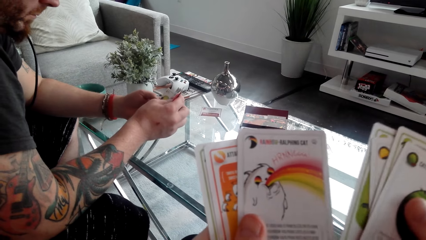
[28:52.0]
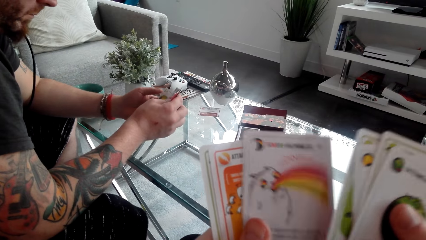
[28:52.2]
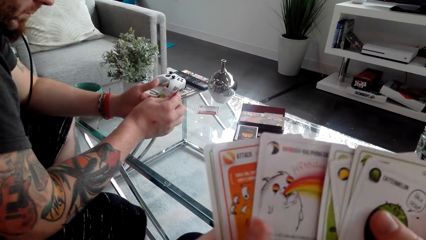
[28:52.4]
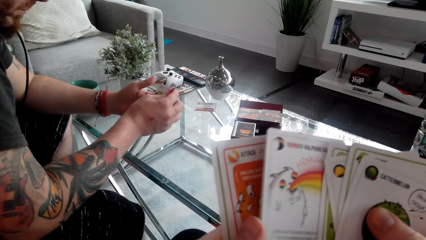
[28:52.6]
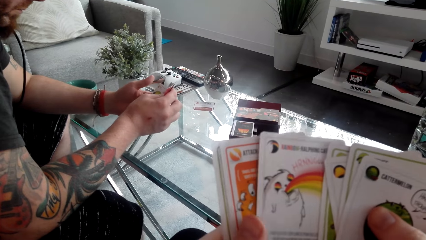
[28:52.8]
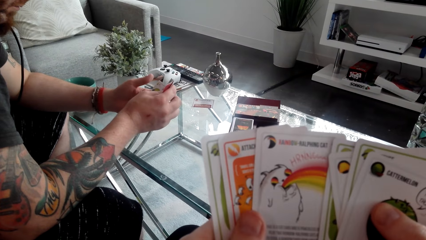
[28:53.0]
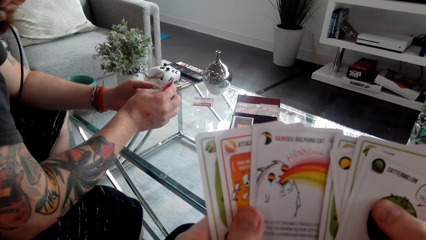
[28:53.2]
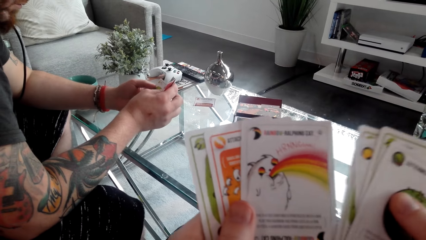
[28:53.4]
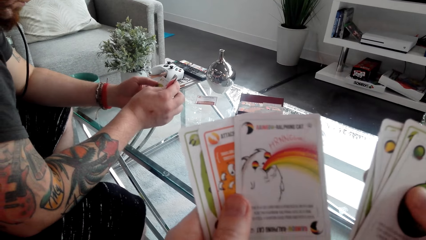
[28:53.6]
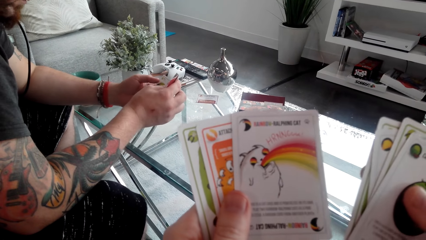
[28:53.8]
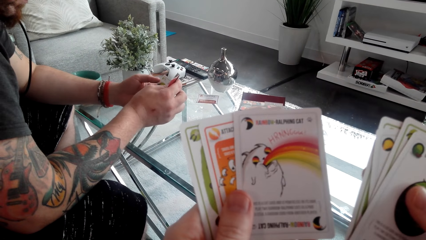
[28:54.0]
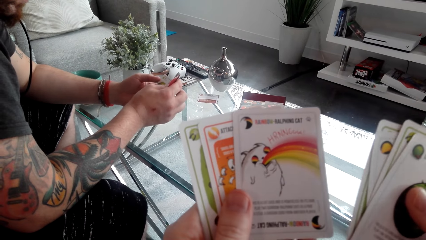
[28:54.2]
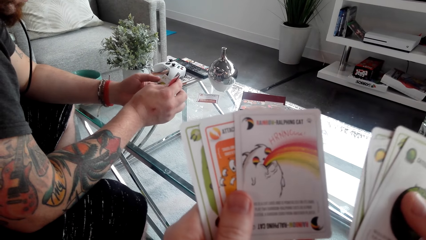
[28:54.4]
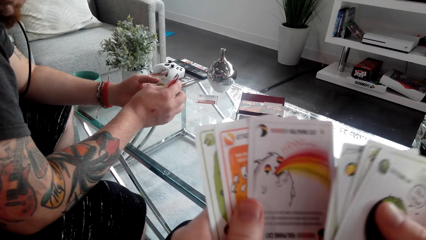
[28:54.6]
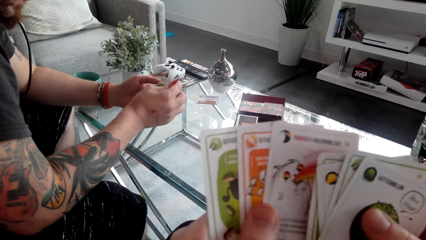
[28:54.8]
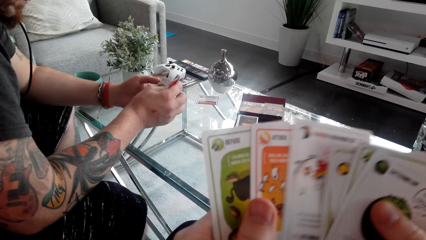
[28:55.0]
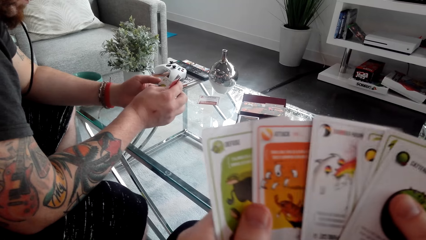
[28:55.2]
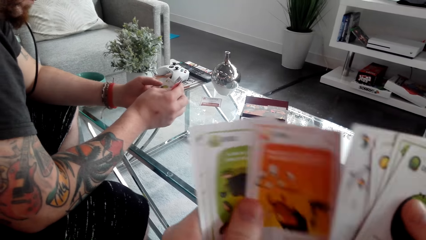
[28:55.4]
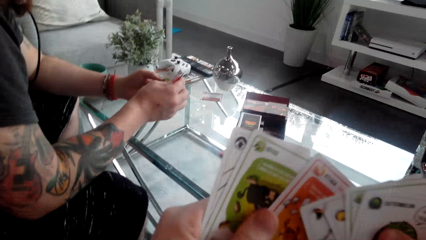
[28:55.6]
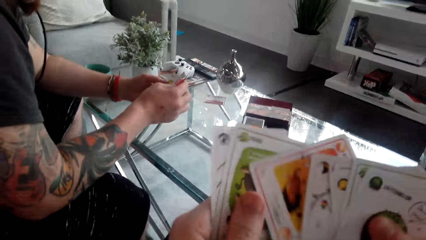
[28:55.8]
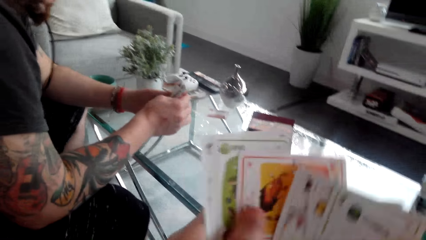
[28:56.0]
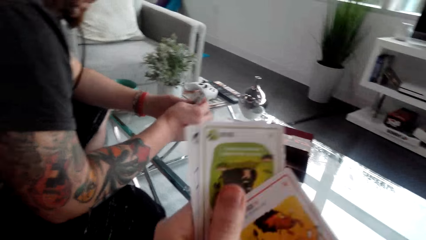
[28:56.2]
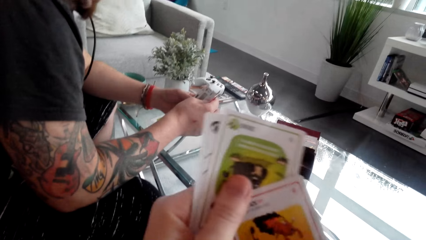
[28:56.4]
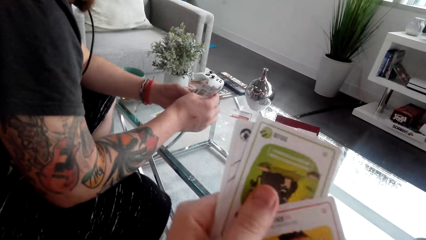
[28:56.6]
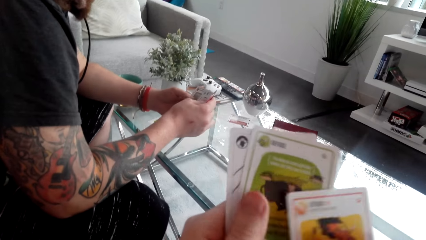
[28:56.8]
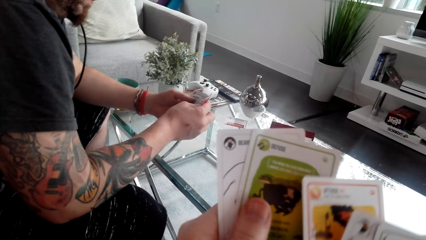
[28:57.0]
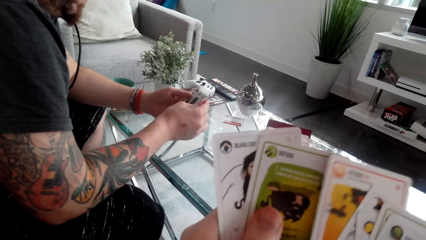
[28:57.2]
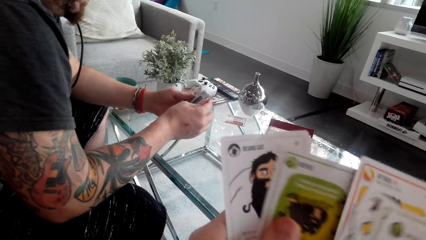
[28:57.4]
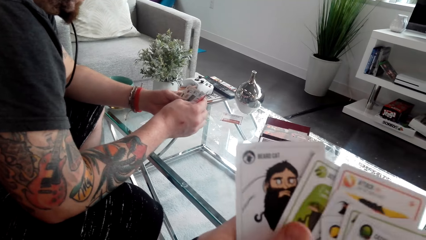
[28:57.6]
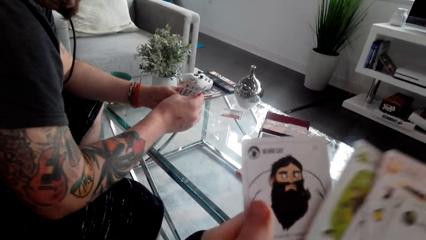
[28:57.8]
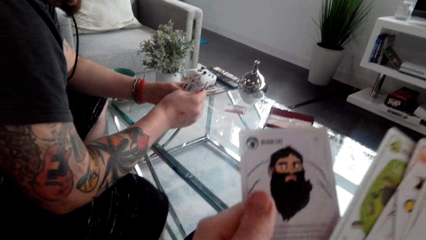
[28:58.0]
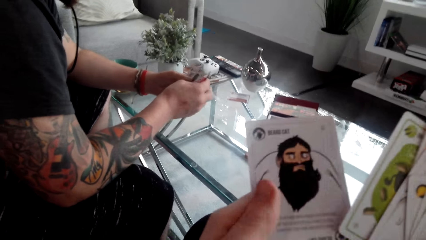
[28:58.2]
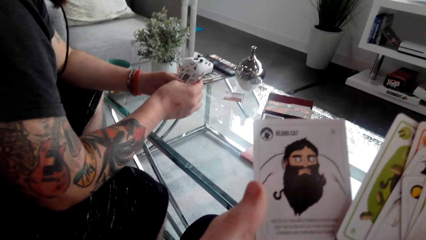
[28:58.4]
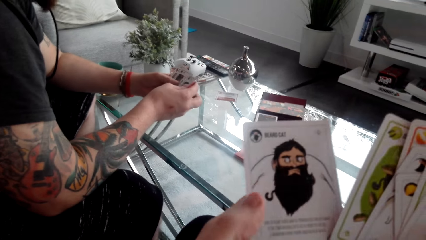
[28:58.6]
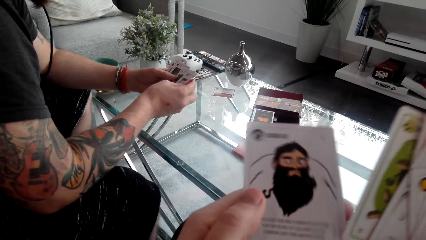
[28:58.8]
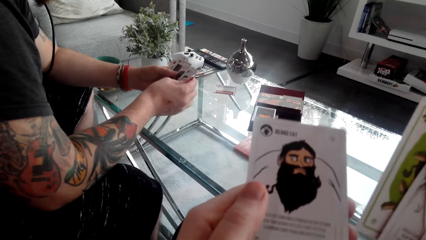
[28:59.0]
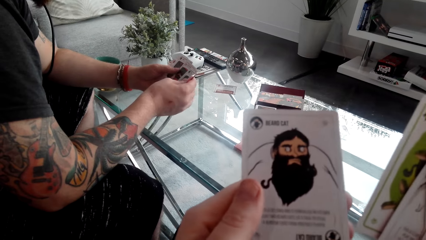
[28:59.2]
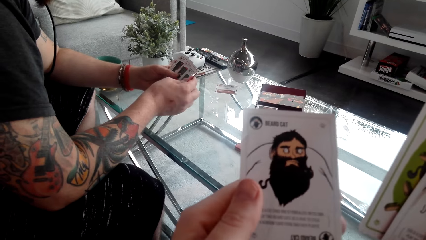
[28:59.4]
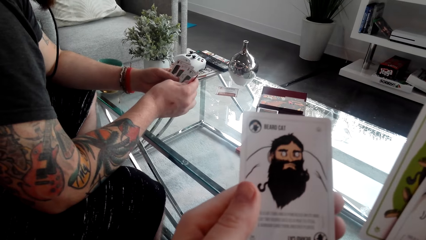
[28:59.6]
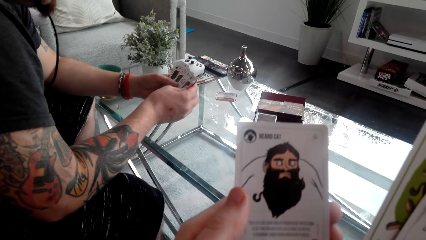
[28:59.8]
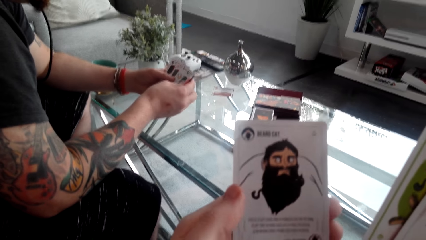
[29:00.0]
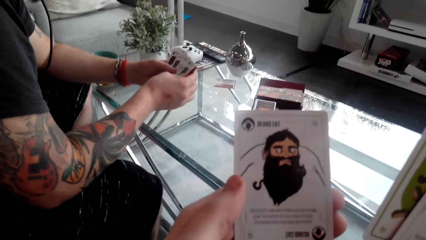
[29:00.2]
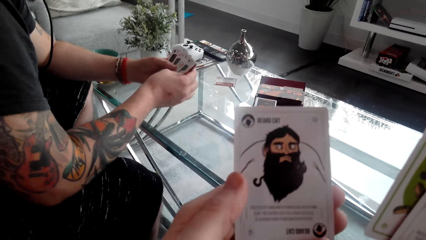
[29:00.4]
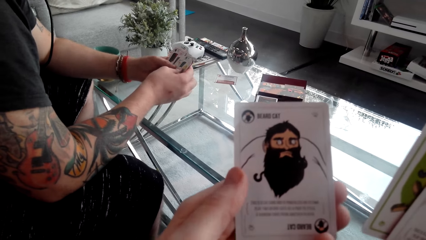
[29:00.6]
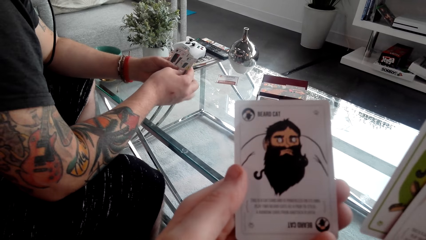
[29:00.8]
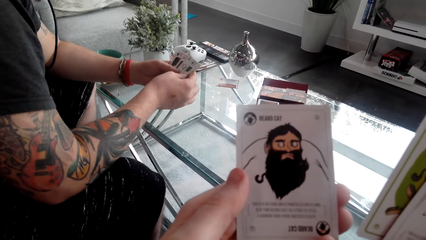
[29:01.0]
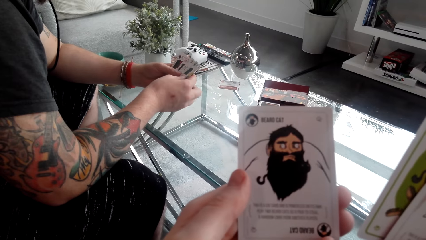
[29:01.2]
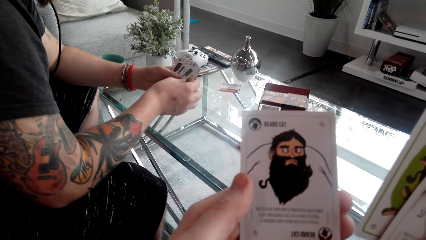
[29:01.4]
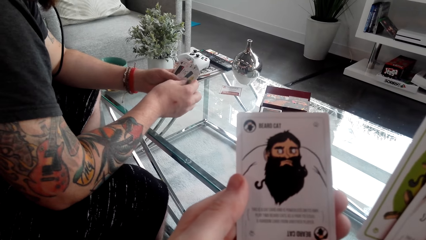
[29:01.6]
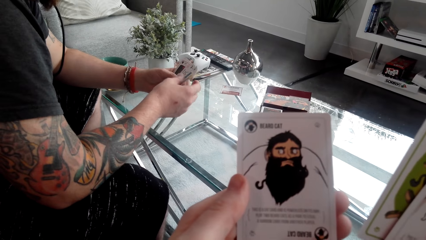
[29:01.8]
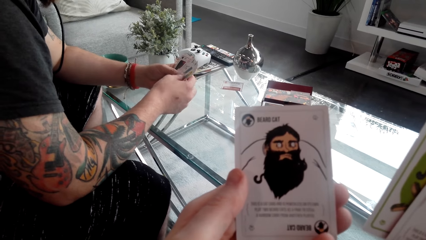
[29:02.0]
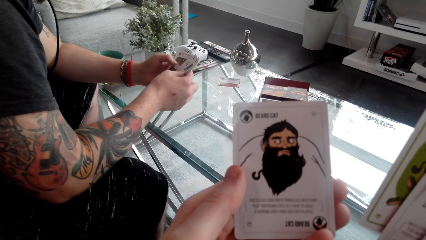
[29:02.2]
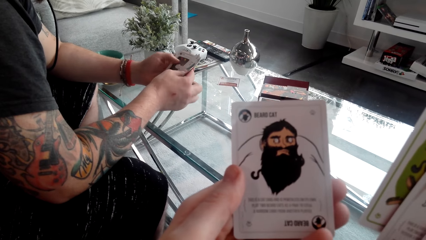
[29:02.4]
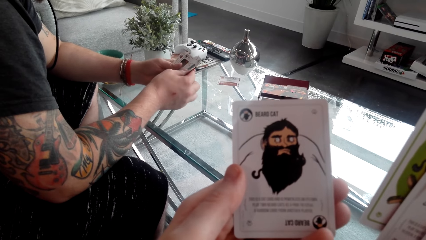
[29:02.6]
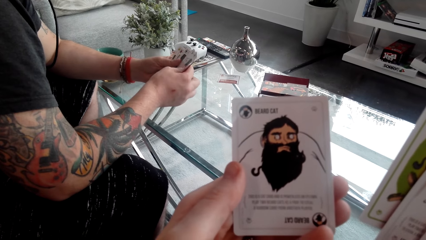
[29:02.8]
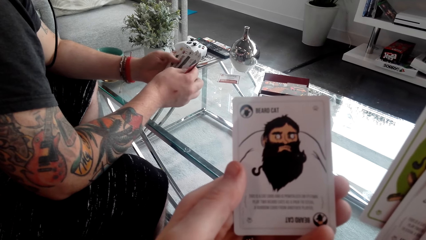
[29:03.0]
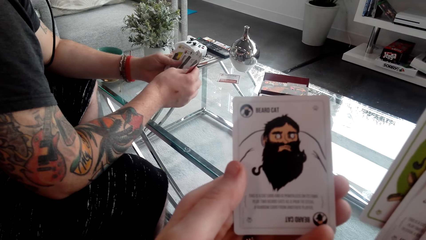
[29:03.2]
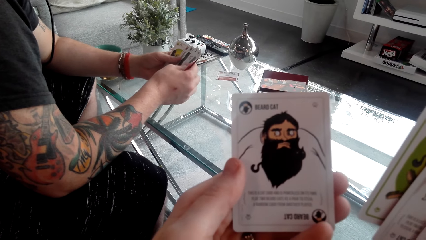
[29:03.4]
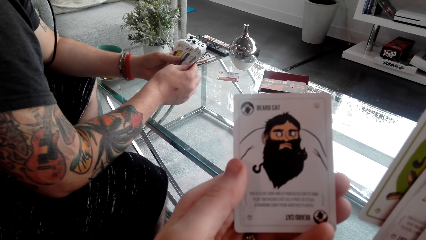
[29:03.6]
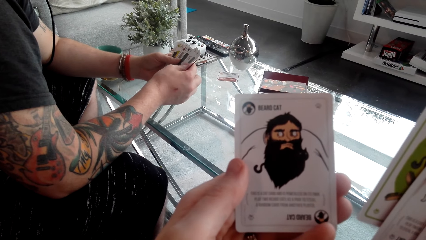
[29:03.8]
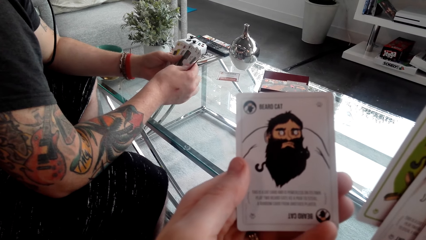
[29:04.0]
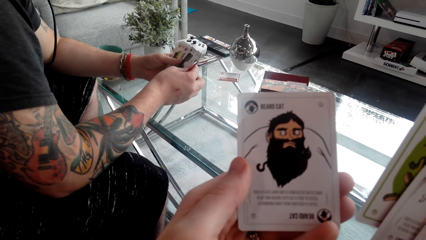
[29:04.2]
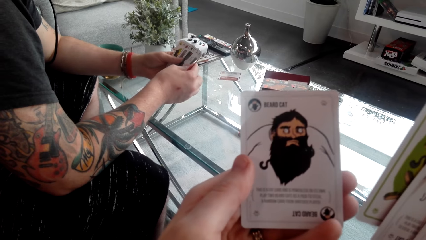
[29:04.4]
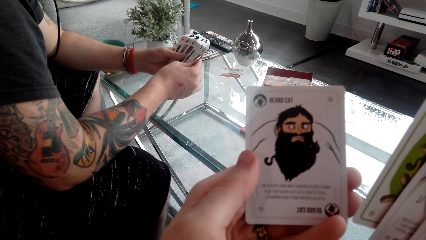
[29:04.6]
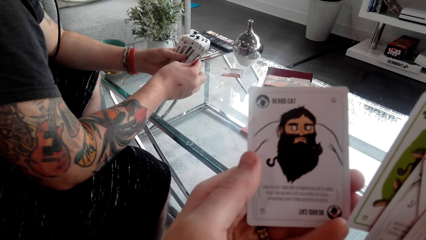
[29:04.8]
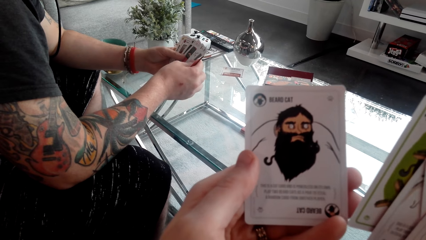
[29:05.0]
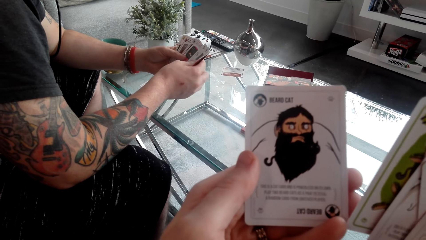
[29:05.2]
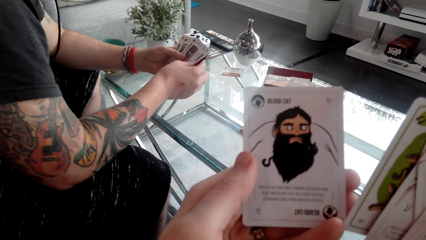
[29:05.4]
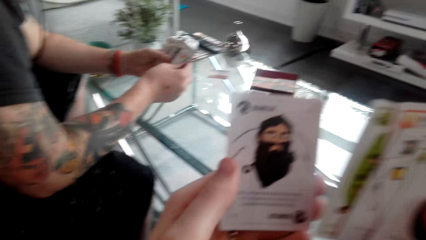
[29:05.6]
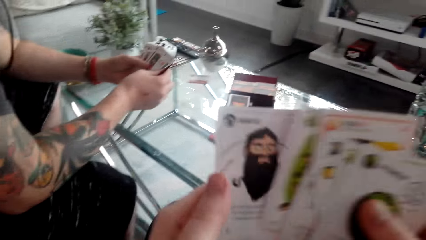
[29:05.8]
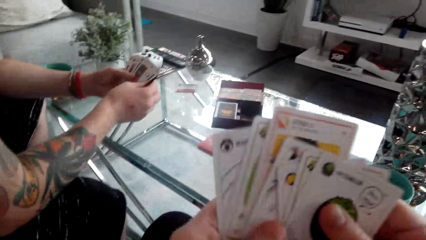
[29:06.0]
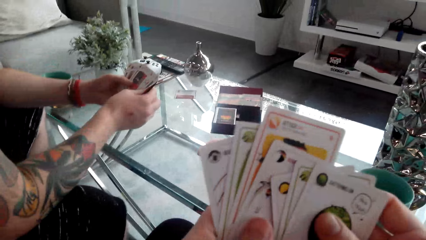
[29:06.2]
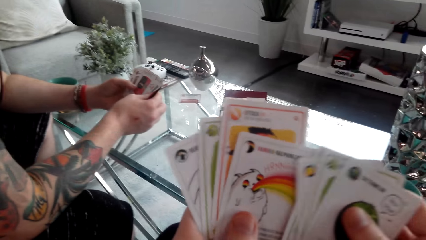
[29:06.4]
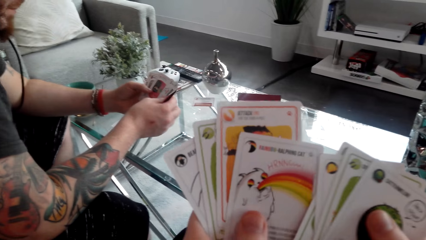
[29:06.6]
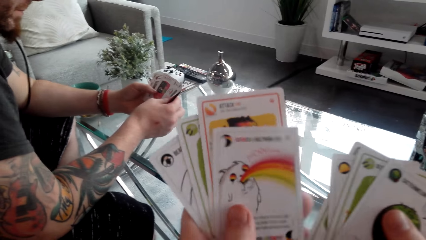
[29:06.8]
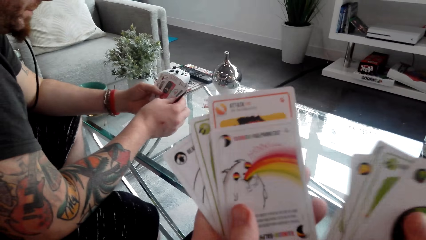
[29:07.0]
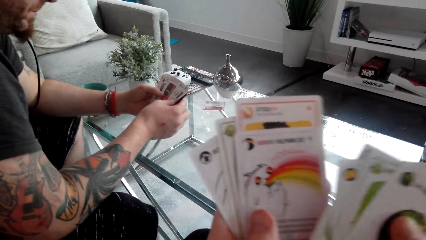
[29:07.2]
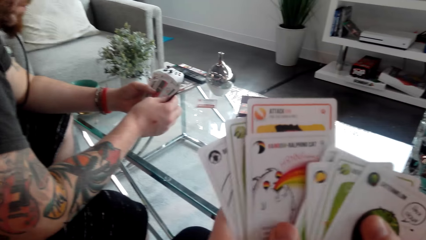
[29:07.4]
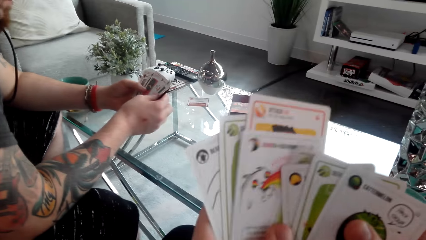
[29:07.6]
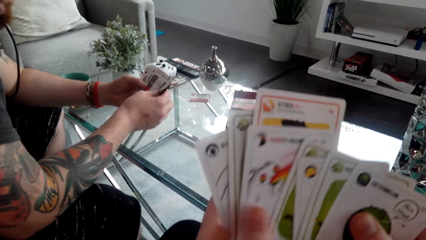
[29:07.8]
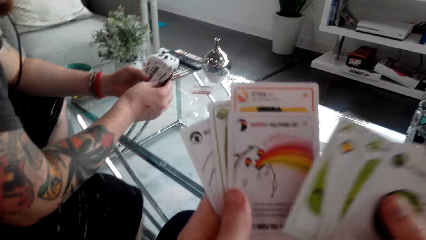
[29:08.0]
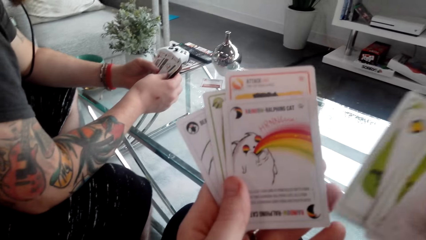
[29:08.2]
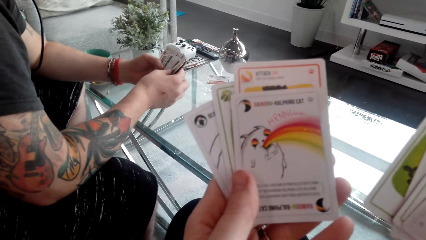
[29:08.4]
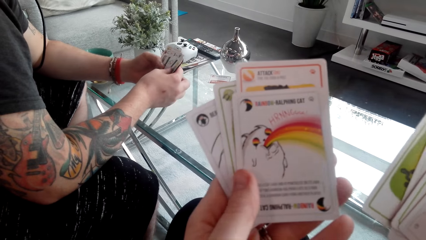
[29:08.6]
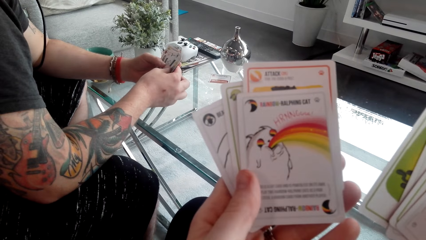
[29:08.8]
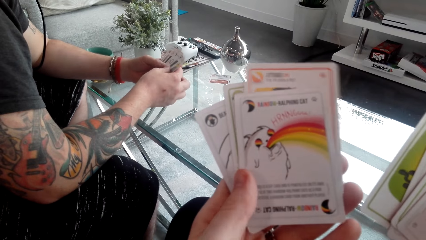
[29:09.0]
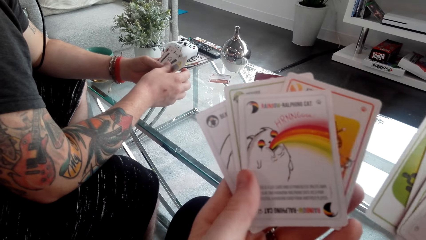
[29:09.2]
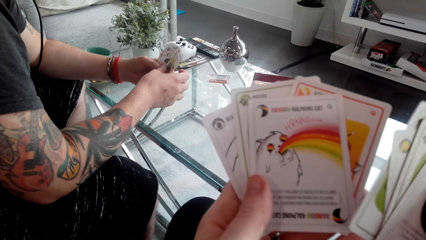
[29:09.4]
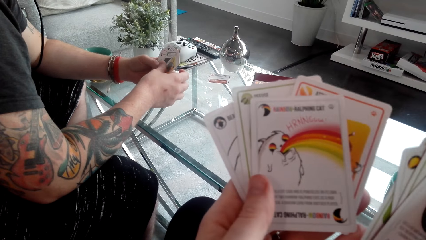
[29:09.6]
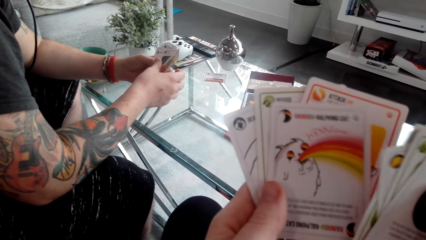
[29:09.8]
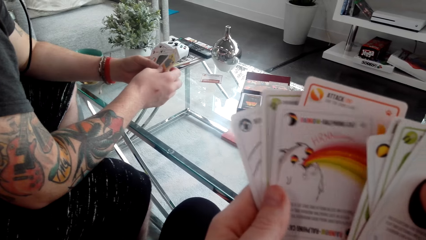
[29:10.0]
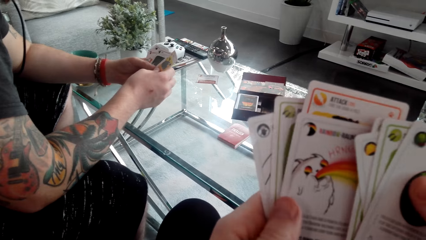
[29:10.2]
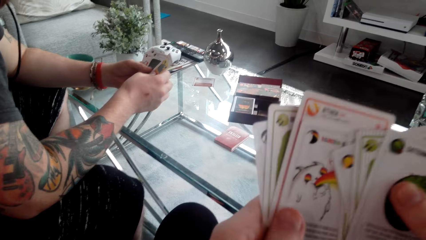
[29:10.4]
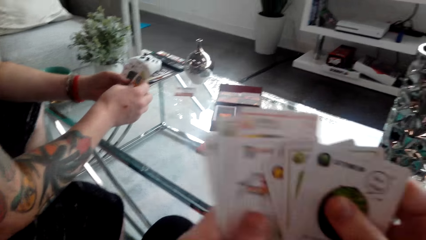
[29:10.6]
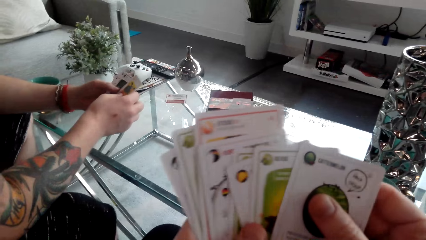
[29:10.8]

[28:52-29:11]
The camera wearer looks at the cards. They look at the cards again. They turn the cards. They converse with a man. They look at the cards. Another man shuffles the cards. The camera wearer looks at the cards. They shuffle the cards.
